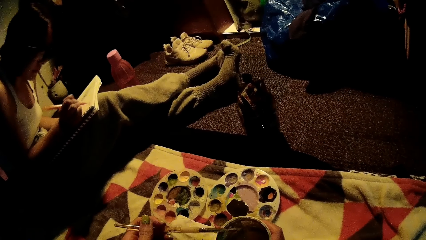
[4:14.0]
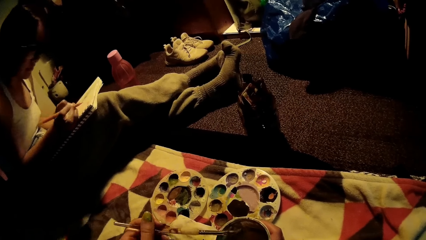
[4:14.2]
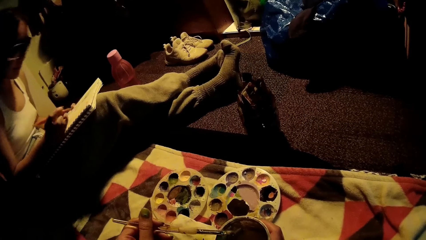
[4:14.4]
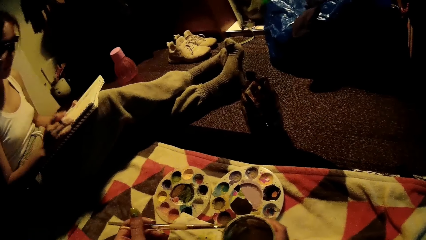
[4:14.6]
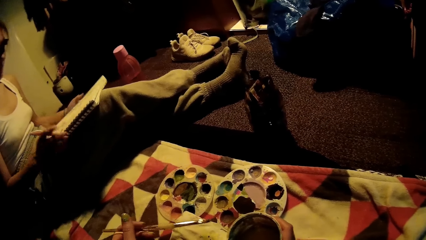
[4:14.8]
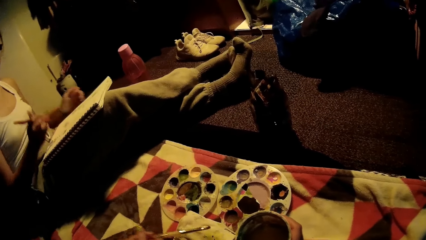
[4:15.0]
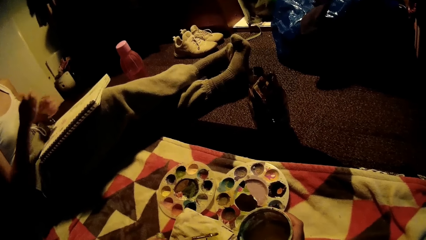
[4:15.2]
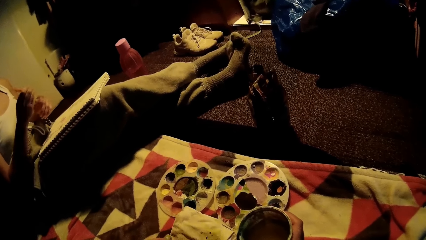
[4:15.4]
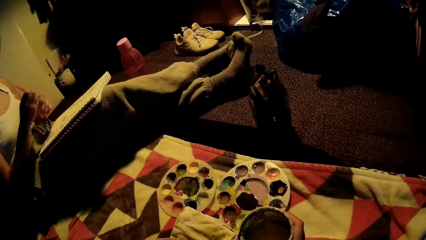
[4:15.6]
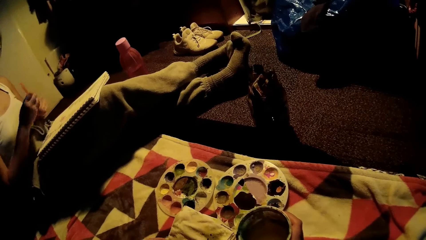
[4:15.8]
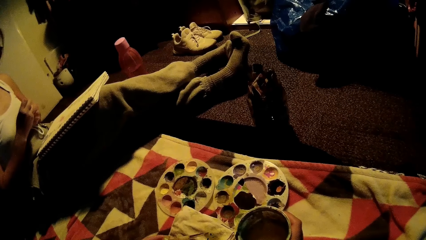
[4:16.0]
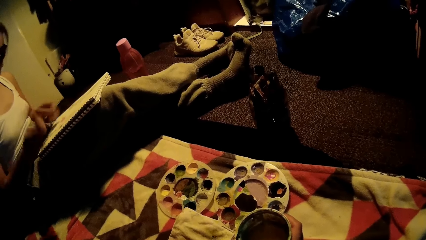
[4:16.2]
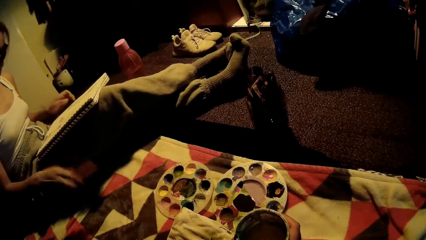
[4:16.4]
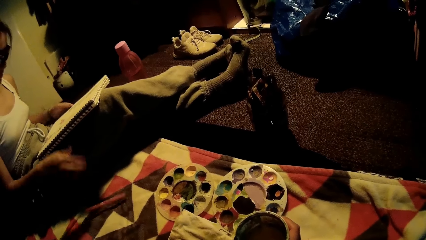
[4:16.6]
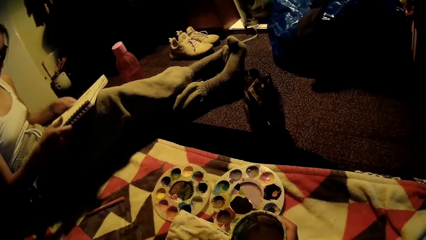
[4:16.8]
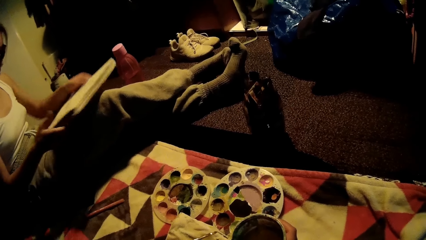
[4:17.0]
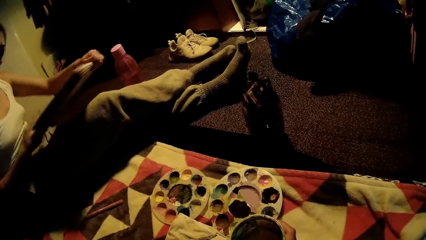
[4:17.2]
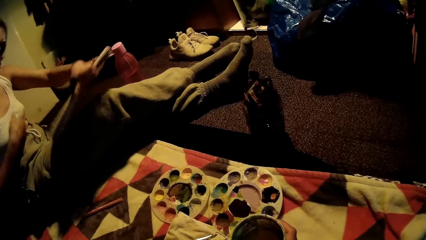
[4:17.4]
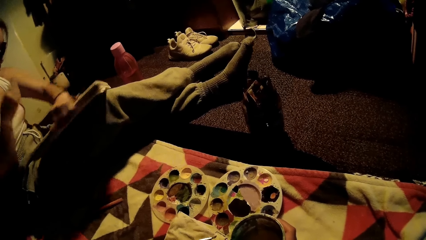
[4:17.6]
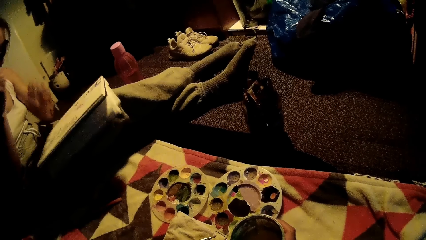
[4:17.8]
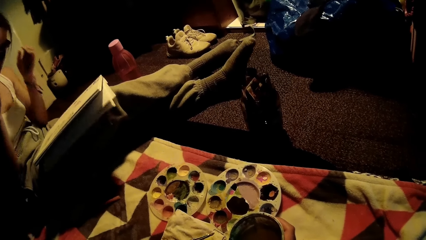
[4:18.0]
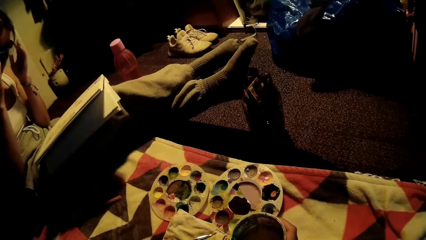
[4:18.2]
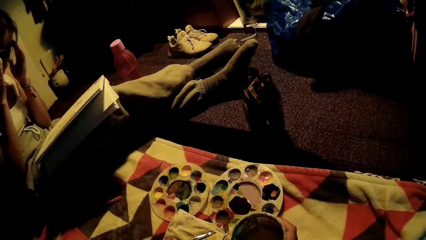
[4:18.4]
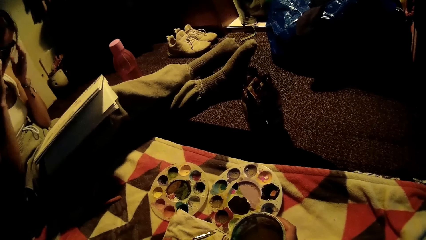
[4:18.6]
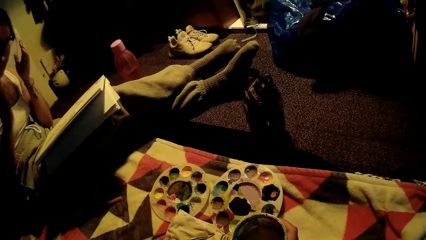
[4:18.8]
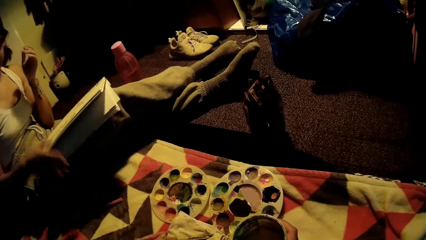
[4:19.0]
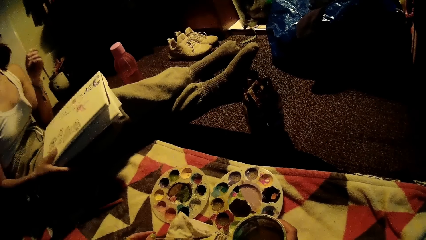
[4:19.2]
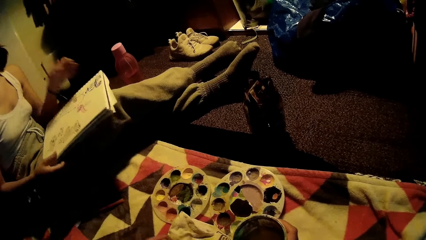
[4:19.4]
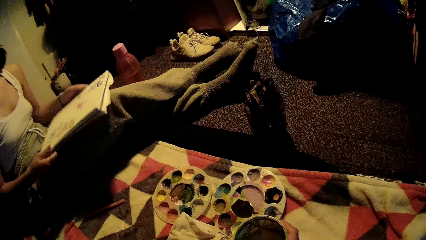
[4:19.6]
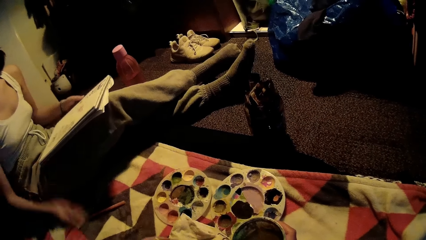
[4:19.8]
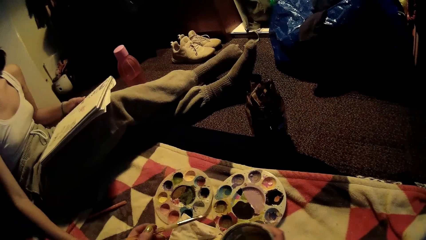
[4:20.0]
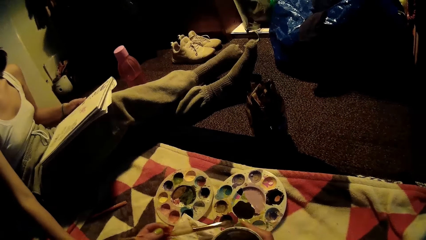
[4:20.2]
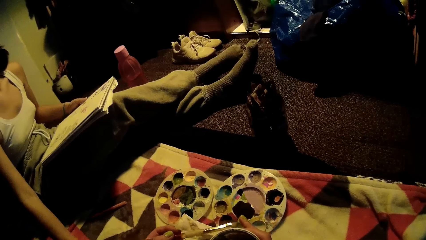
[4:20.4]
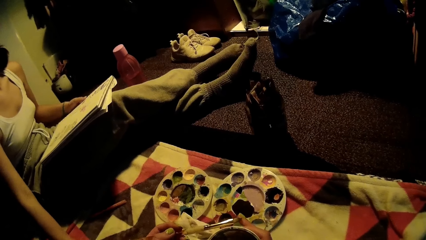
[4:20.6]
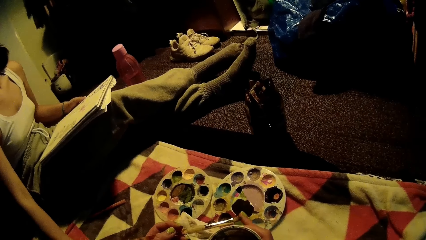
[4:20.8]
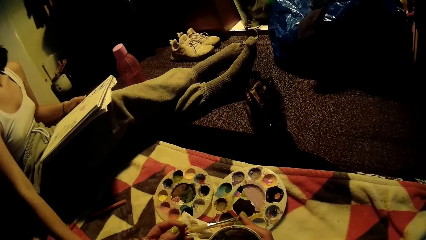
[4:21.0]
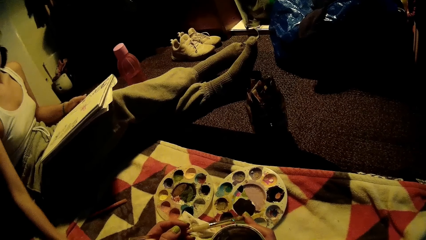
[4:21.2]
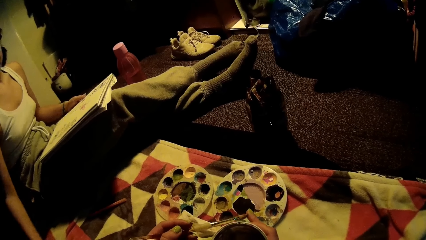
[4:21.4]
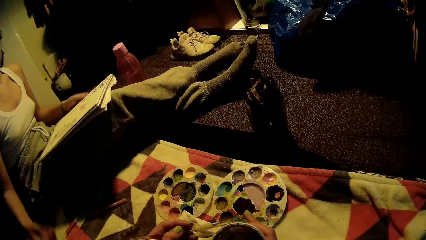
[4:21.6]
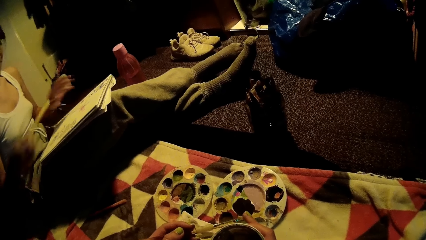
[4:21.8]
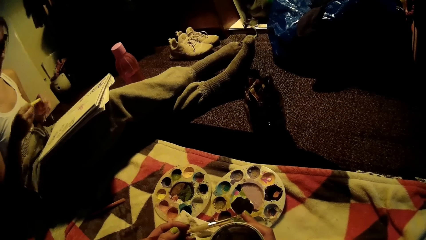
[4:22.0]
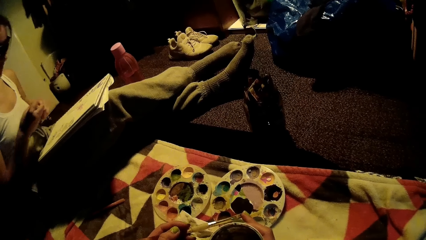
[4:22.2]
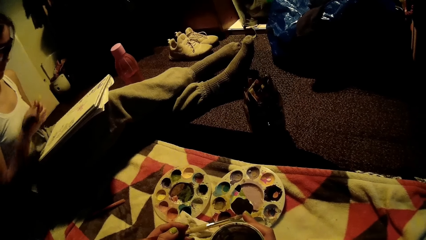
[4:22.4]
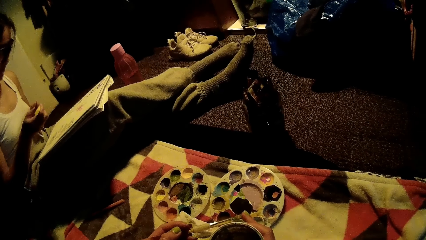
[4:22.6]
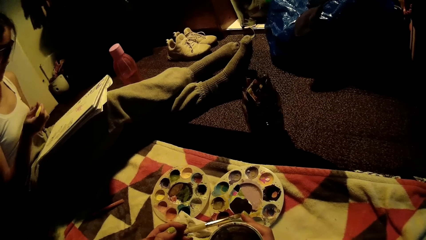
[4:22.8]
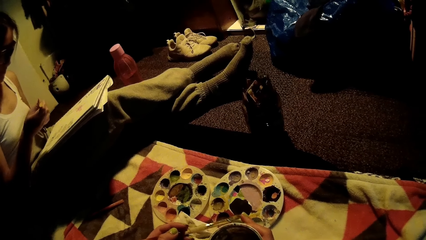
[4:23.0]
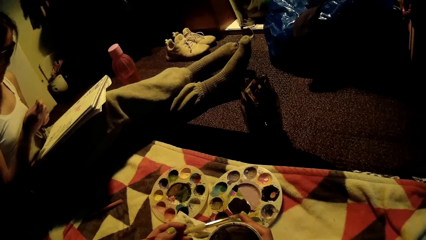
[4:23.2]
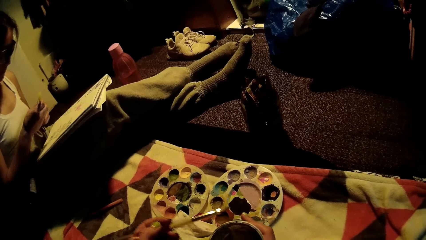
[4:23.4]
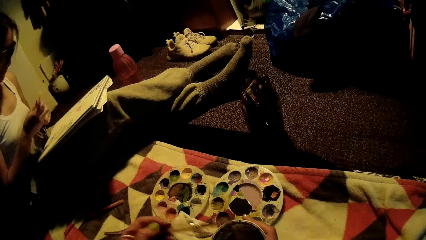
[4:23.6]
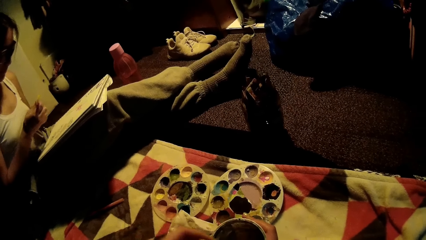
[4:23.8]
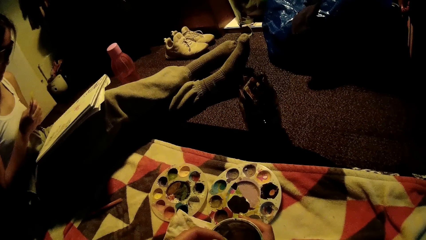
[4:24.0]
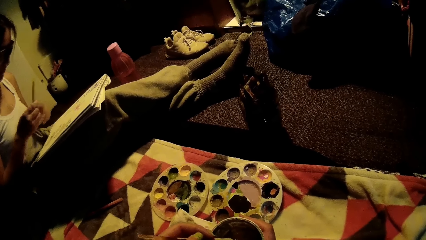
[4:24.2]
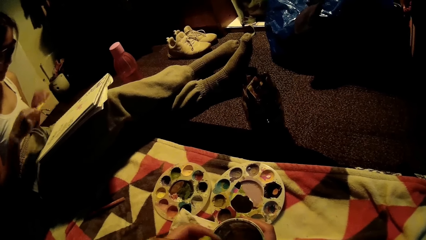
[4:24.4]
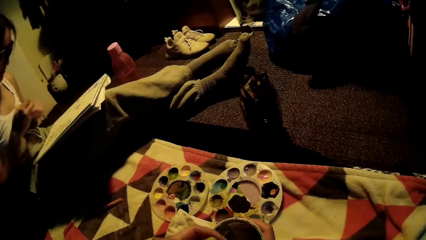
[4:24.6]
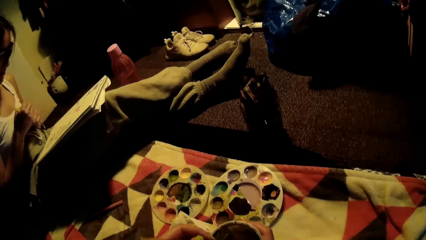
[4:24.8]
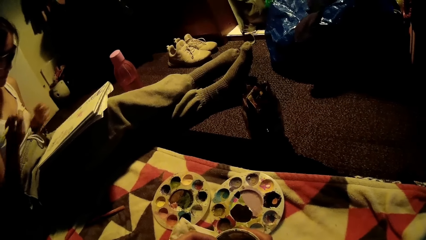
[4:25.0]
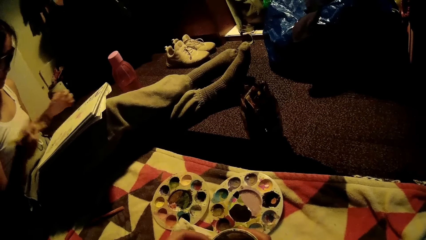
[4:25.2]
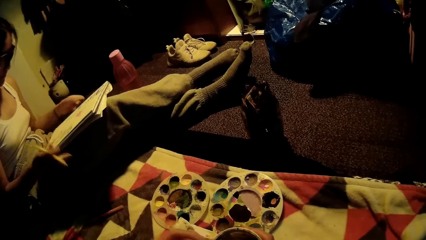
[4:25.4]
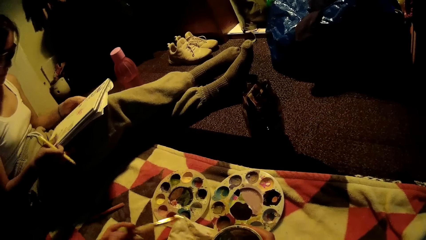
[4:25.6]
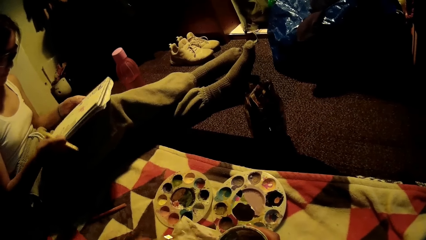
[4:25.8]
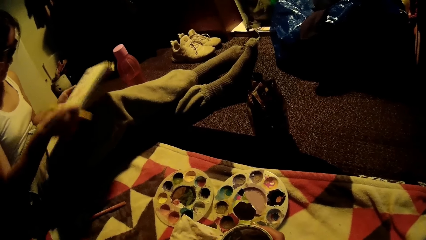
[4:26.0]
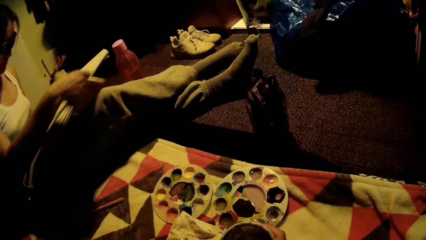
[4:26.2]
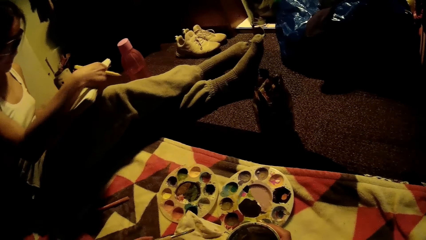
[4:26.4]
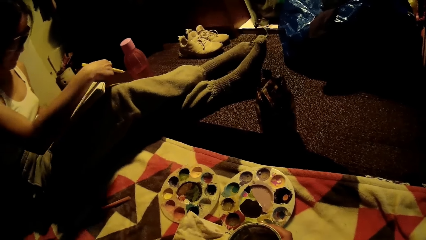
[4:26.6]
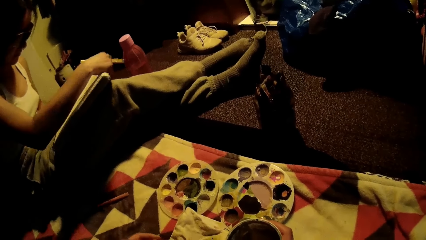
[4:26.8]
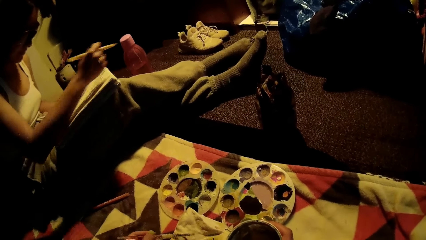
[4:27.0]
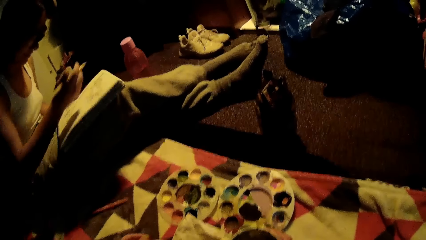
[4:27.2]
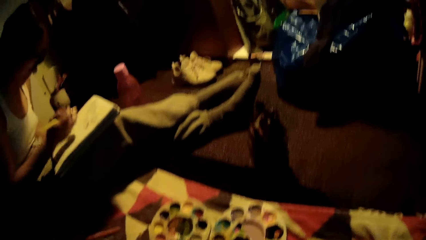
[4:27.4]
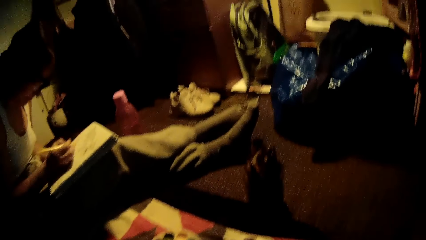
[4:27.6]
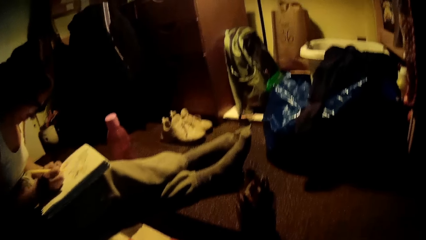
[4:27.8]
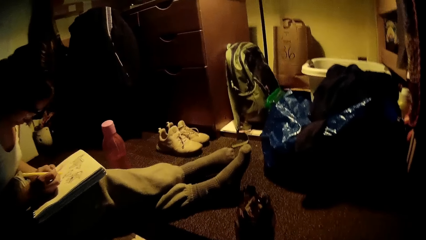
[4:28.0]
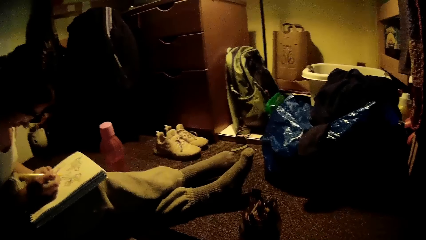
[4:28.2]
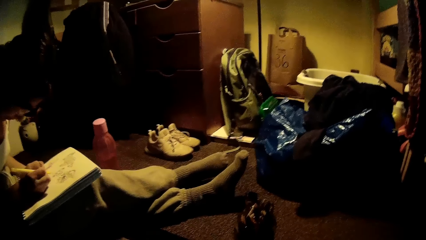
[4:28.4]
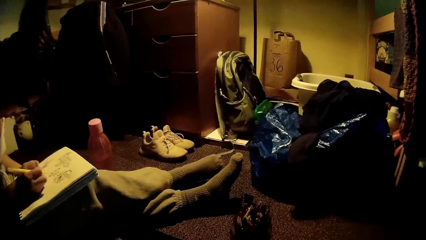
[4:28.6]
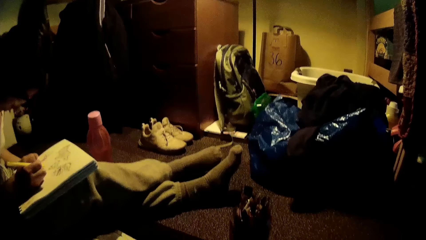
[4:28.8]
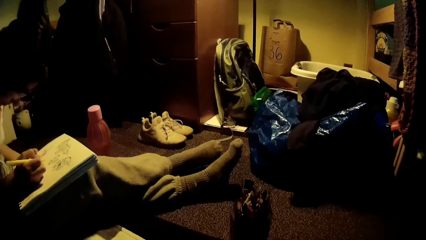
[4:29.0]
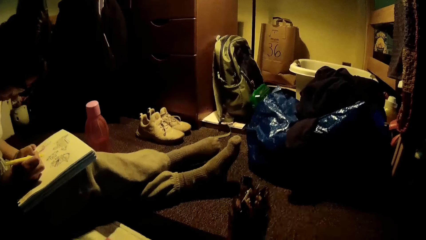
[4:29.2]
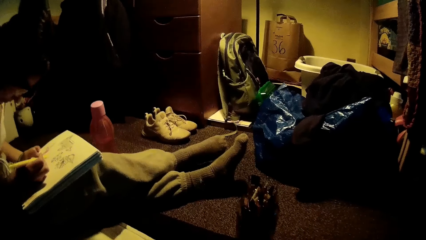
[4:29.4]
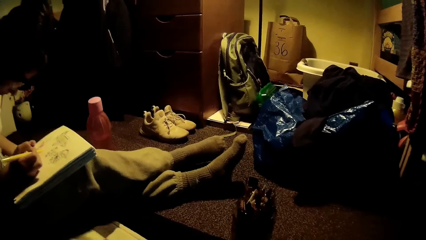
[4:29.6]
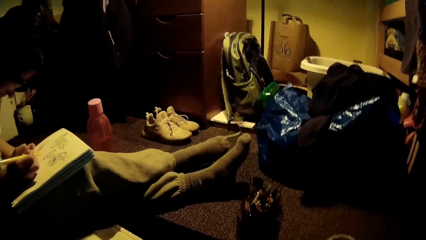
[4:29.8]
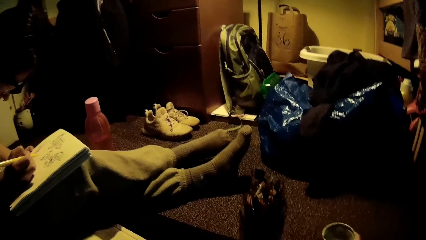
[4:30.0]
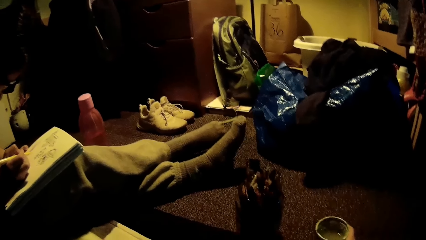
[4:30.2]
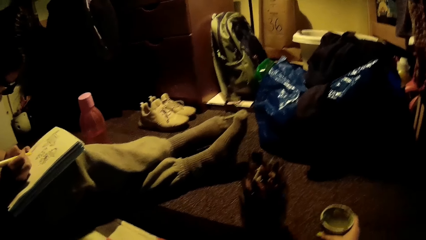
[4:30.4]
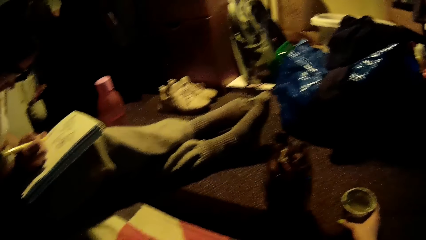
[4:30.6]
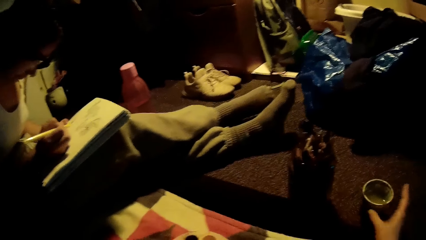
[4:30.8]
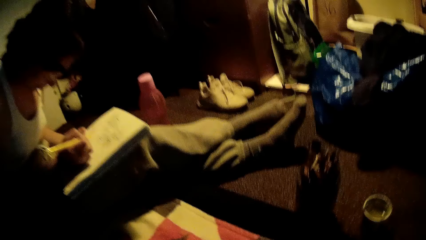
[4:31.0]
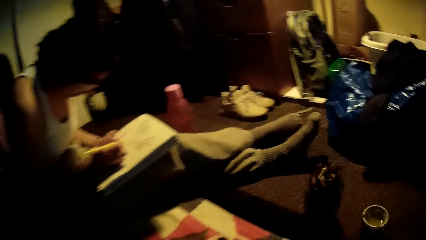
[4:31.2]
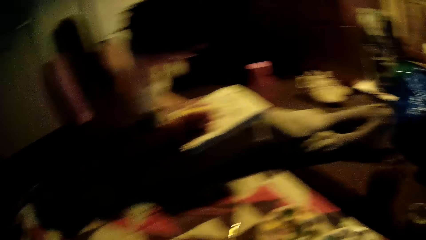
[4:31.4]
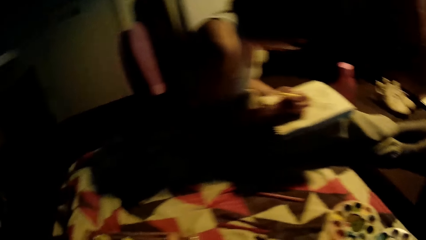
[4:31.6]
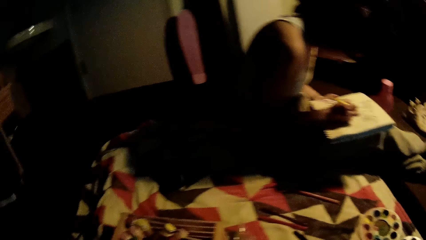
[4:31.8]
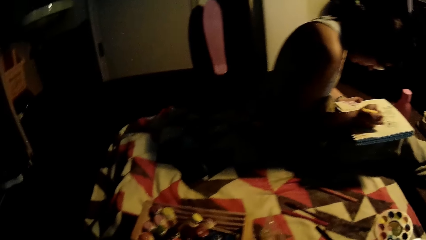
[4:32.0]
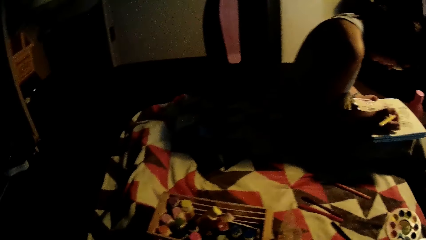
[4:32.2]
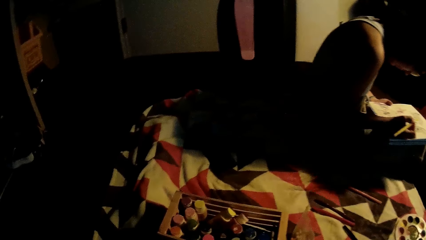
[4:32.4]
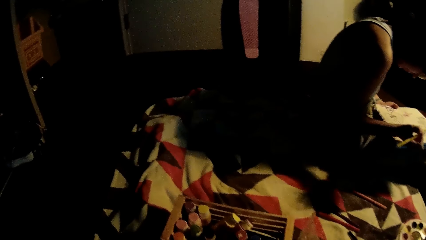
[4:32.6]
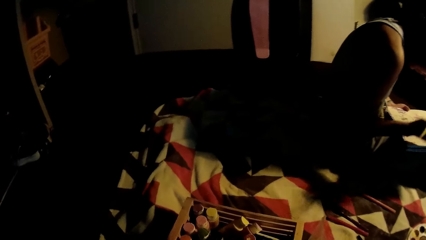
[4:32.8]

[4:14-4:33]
The camera wearer wipes the paintbrush on a cloth. She wipes the paintbrush on her finger. She dips the paintbrush in paint. She wipes the paintbrush on the cloth. She puts the tin aside.
